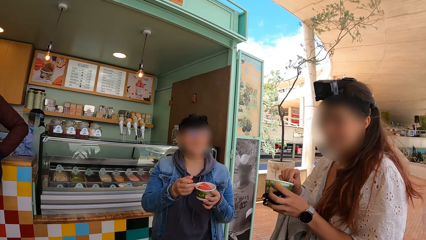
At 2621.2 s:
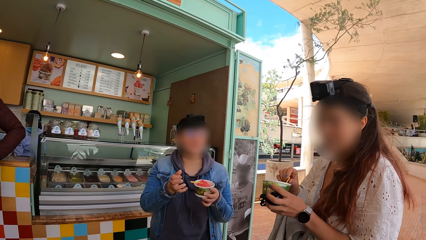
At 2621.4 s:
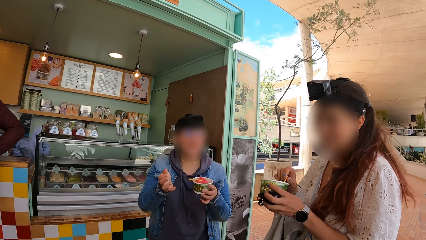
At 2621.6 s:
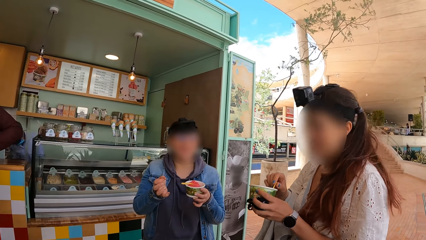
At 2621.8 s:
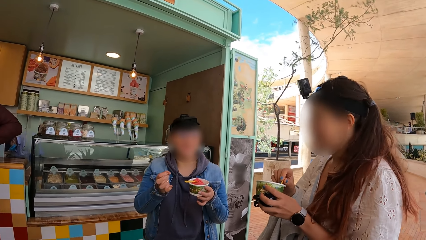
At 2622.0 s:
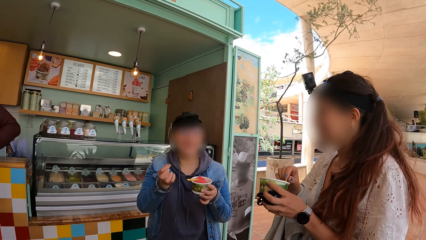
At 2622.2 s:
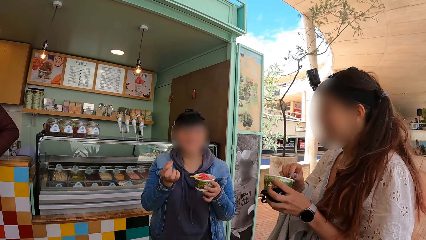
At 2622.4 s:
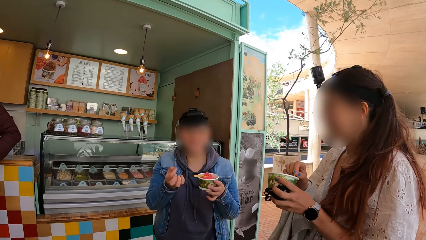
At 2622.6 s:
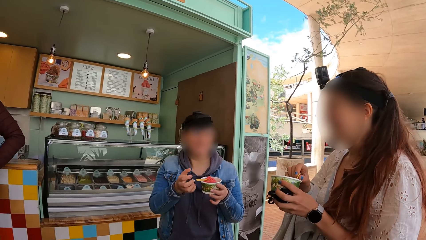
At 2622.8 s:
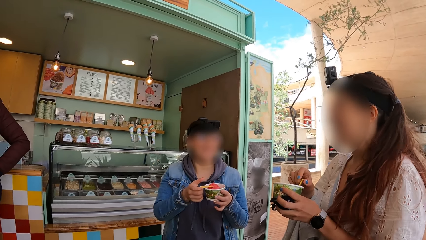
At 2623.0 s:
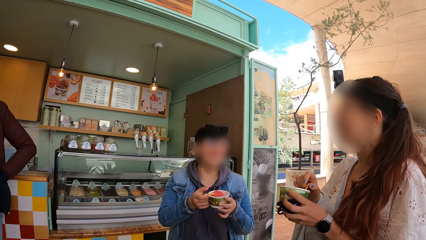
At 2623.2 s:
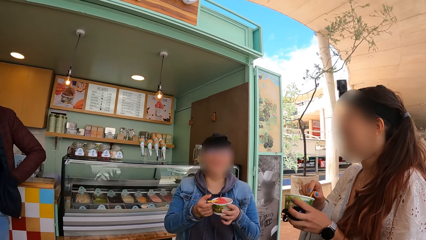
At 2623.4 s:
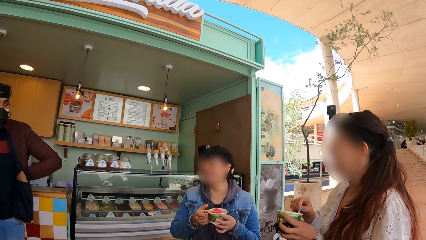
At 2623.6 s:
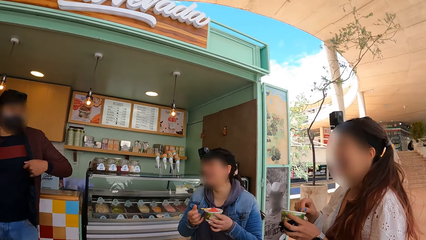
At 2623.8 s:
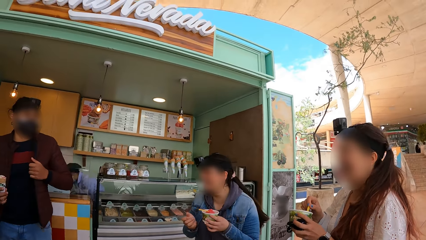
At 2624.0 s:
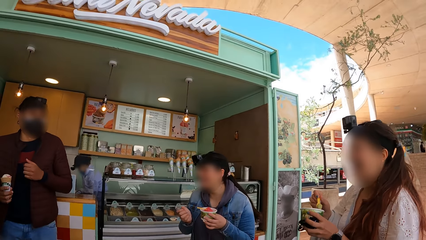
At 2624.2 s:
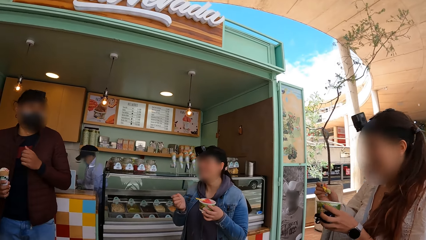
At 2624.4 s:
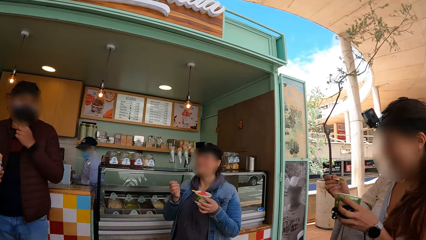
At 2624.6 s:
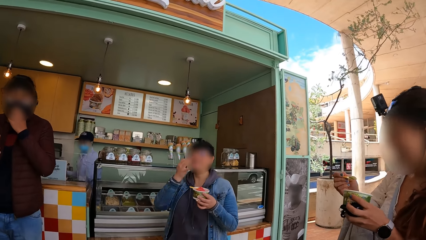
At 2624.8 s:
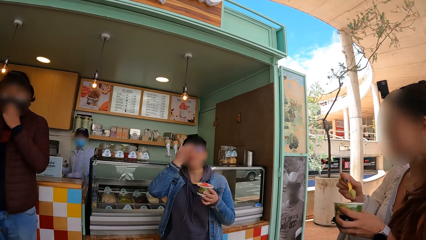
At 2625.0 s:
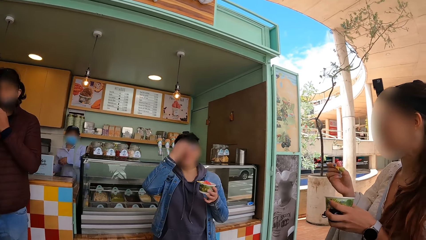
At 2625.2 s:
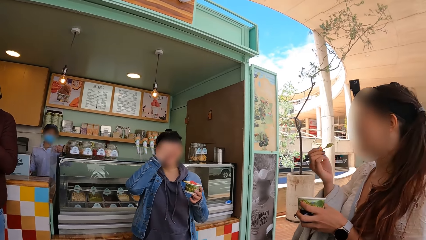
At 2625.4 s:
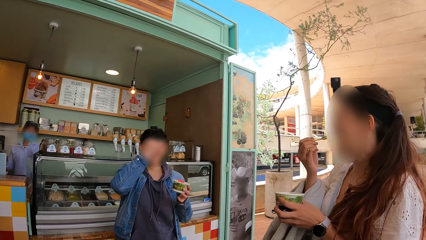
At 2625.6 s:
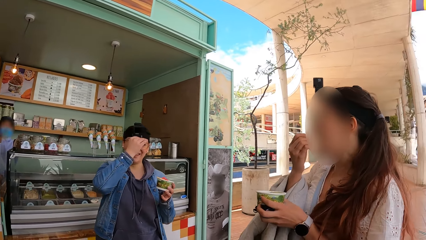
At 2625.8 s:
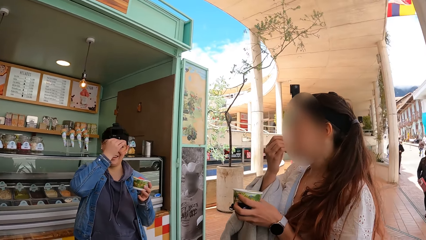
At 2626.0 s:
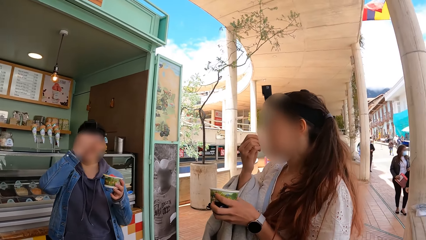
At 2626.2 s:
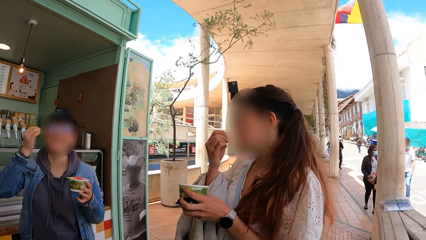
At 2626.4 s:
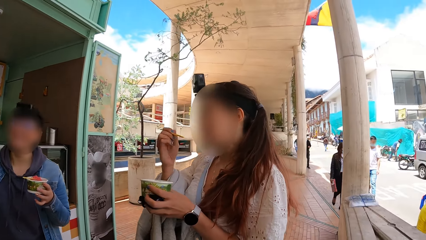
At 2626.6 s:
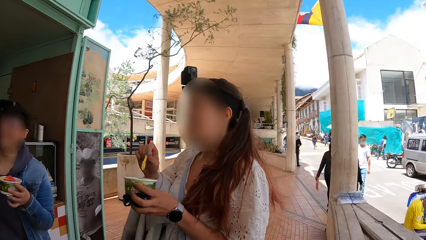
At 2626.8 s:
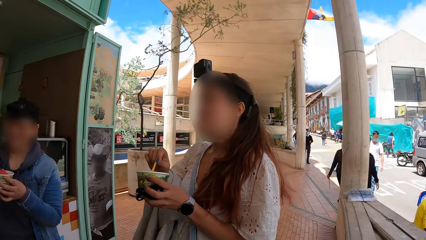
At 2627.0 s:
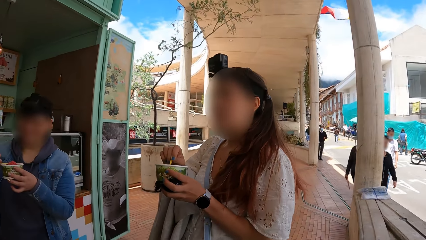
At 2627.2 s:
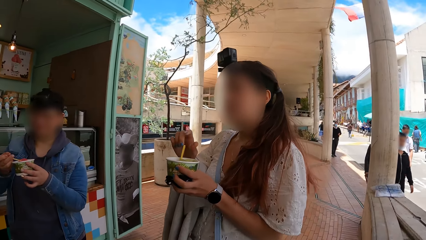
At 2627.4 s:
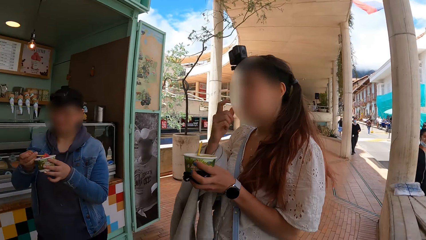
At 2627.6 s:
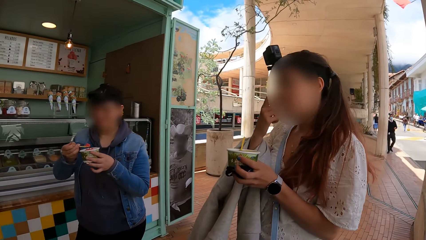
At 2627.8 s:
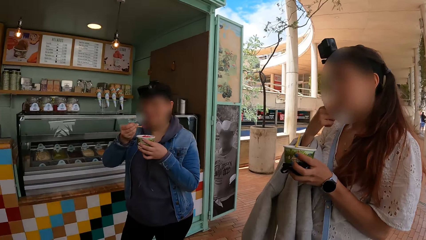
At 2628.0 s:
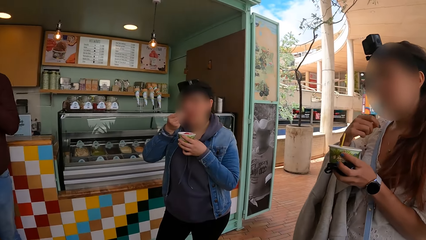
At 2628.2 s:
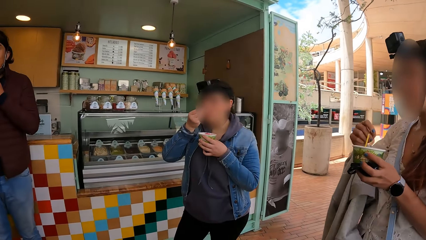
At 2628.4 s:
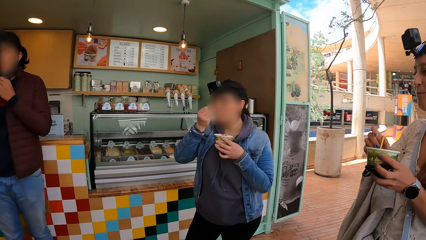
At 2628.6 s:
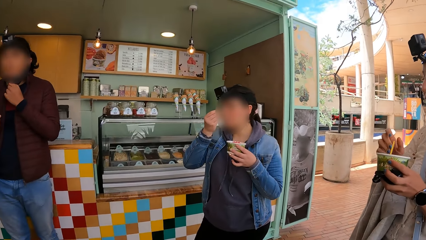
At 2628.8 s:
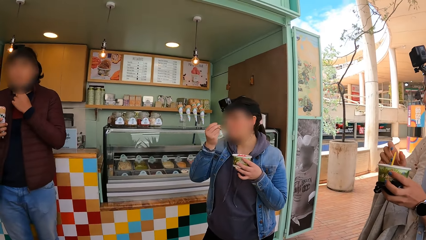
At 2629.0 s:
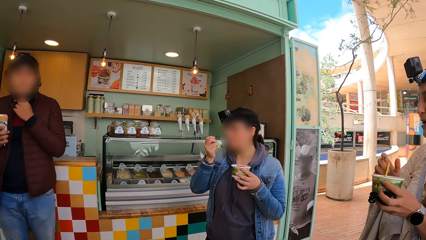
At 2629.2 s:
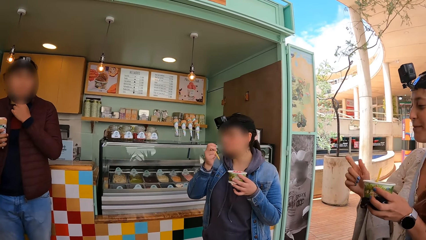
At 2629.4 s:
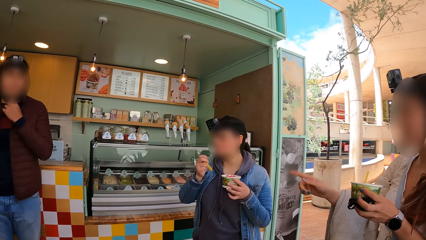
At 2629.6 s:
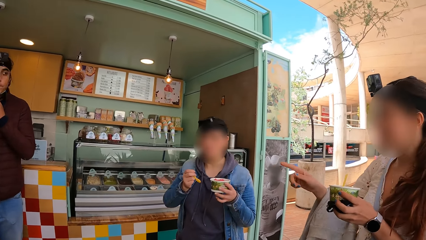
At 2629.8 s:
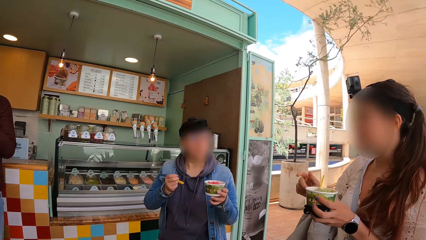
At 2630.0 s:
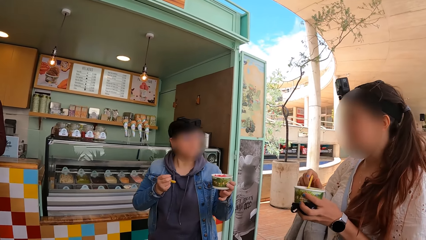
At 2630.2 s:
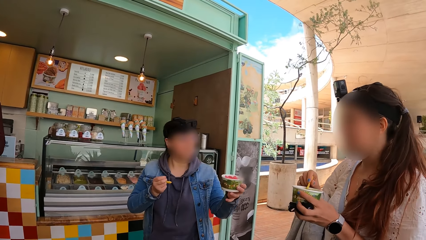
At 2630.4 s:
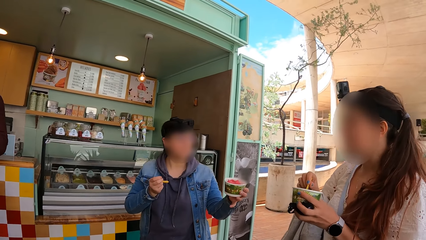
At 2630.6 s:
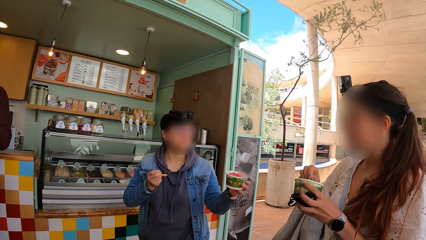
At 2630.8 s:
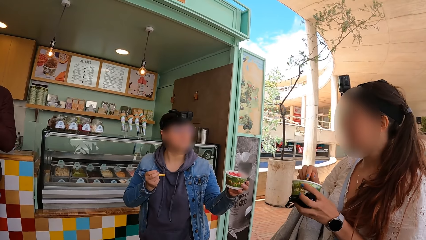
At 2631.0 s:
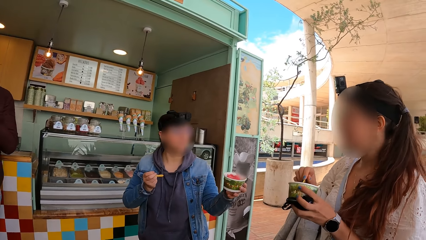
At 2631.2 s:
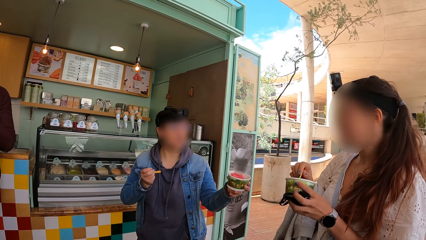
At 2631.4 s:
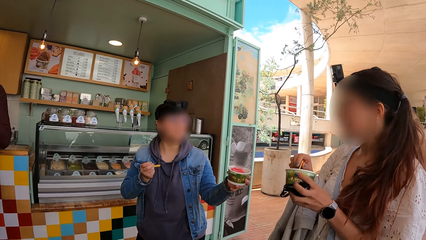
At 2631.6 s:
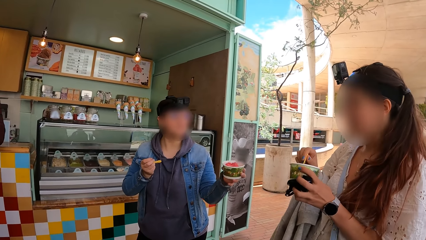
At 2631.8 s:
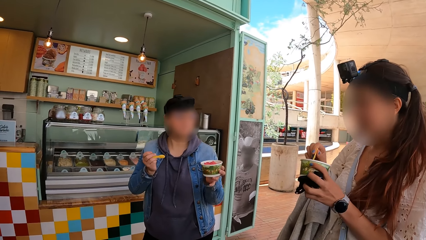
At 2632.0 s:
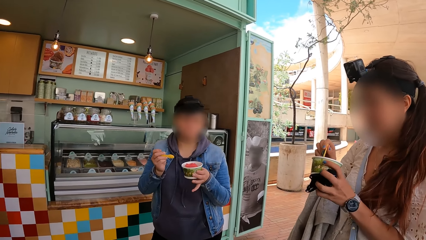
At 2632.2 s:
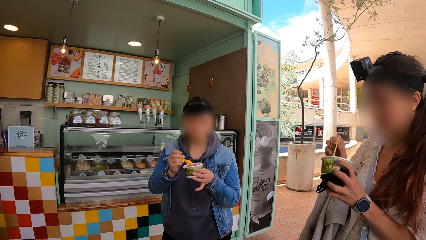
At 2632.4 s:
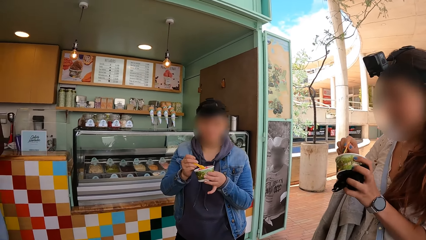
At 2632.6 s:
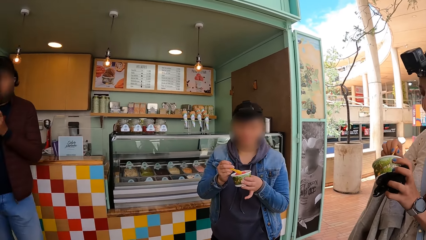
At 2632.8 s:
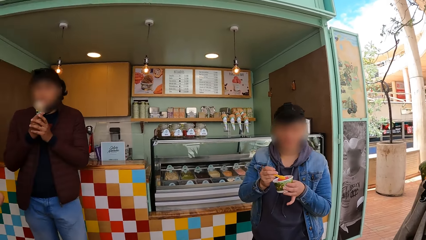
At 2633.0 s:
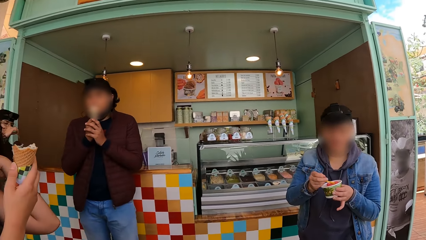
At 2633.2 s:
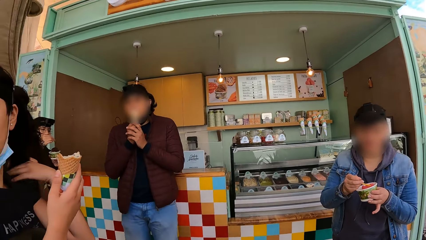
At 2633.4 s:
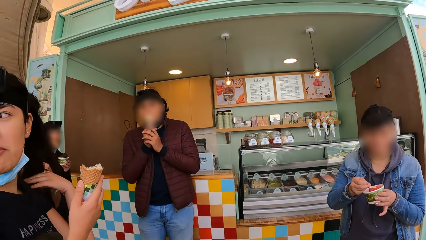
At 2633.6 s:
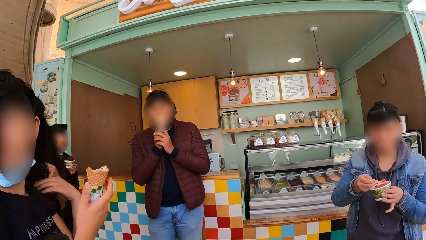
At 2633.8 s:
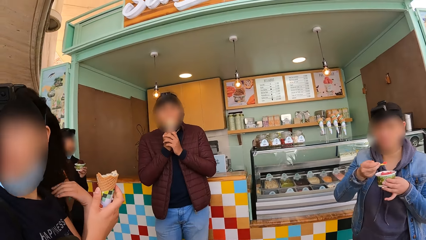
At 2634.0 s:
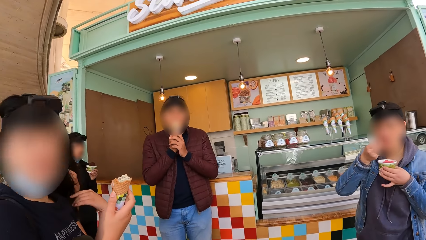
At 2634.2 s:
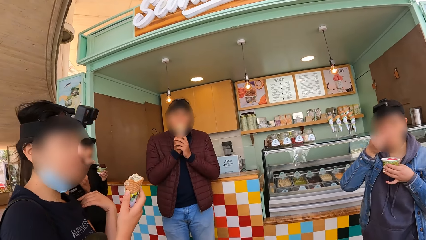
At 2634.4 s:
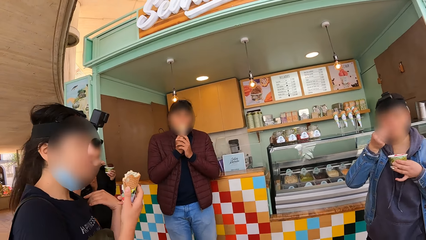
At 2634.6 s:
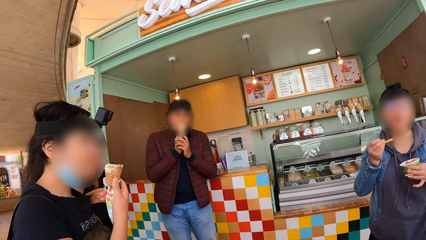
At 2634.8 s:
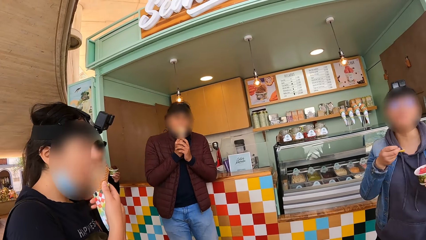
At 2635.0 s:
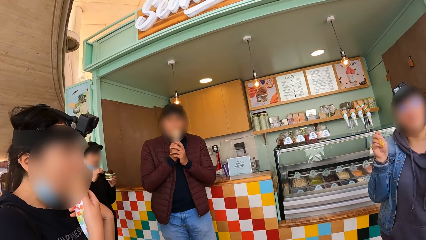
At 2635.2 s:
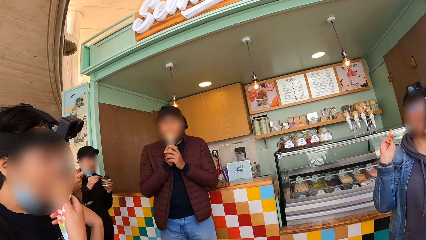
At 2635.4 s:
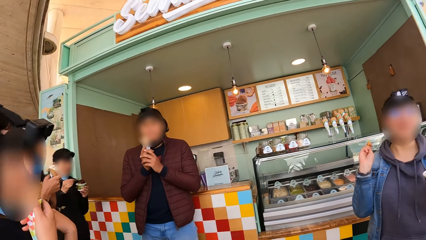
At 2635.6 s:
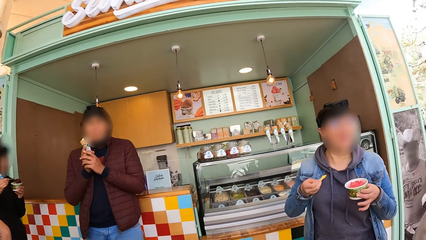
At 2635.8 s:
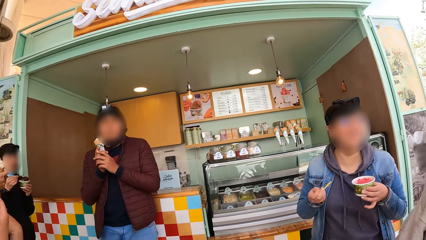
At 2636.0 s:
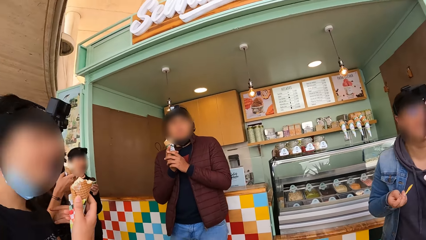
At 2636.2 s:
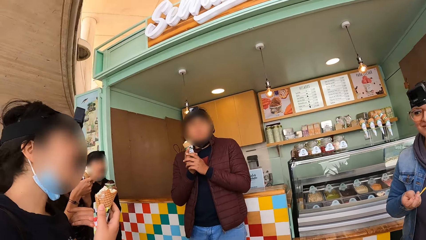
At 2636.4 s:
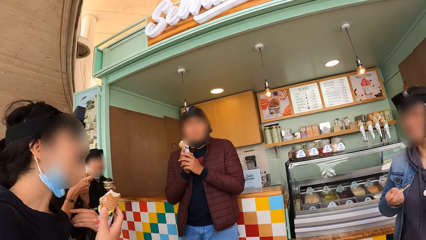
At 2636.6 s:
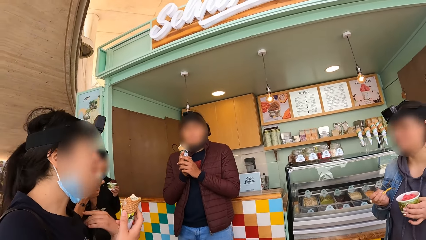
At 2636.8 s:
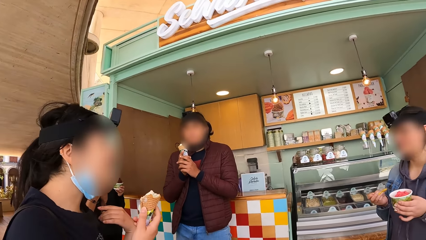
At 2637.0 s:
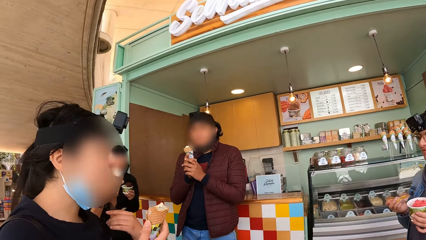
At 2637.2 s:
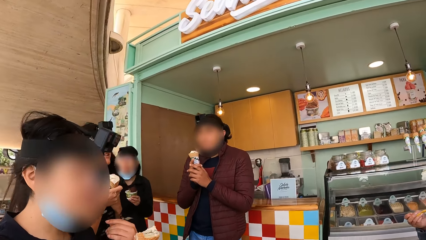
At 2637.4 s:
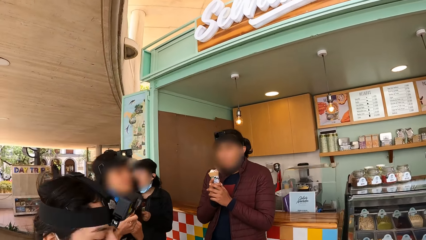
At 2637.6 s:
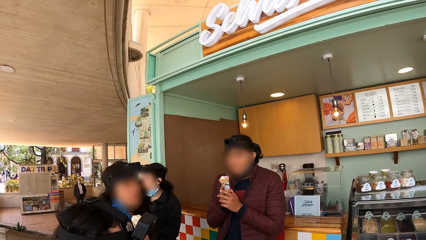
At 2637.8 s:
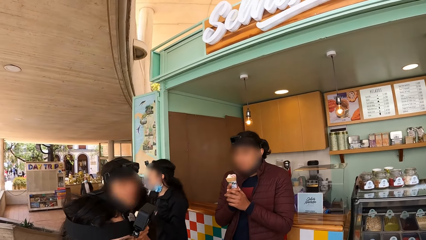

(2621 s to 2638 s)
A man removes his left hand from his coat pocket and adjusts his coat with his left hand. A woman takes the ice cream with the scoop in her right hand from the cup in her left hand. Another woman adjusts the camera on her face with her right hand. The man pulls down a nose mask in his face with his left hand. The first woman eats the ice cream from the scoop in her right hand and drops the scoop in her right hand in the cup of ice cream in her left hand. The second woman takes the ice cream from the cup of ice cream in her left hand with the scoop in her right hand. The first woman touches her face with her right hand. The second woman eats the ice cream from the scoop in her right hand. The man licks the cone of ice cream in his hands. The second woman takes the ice cream from the cup of ice cream in her left hand with the scoop in her right hand and eats the ice cream from the scoop in her right hand. A third woman eats the cone of the ice cream in her right hand.
